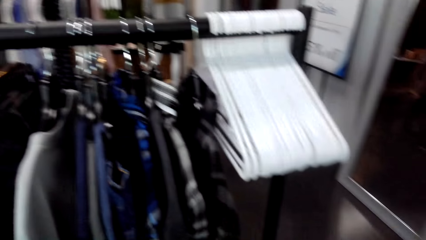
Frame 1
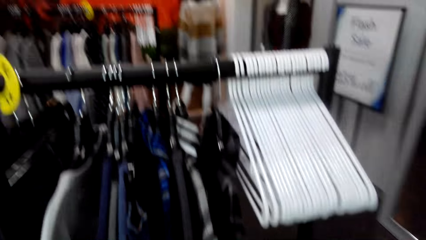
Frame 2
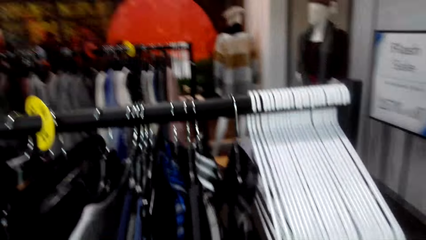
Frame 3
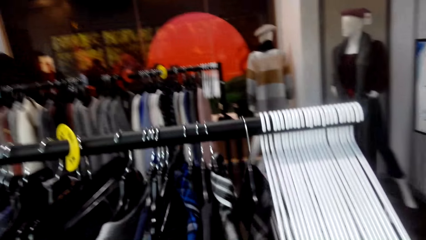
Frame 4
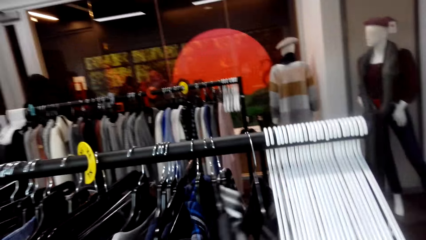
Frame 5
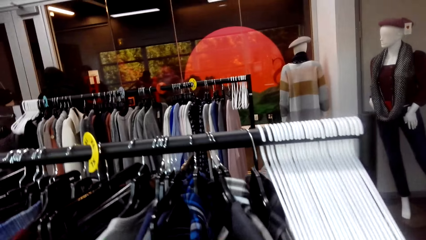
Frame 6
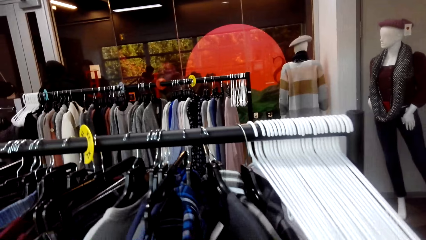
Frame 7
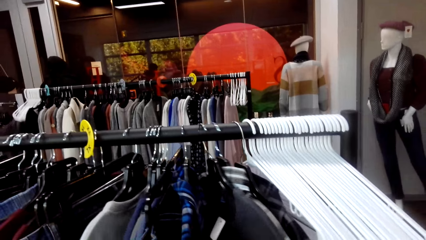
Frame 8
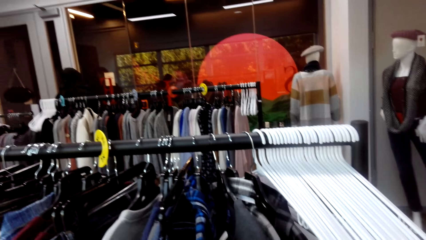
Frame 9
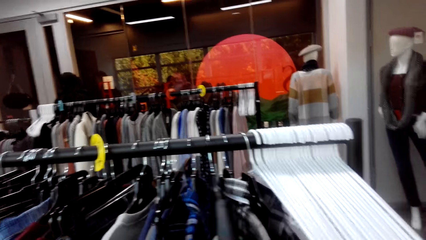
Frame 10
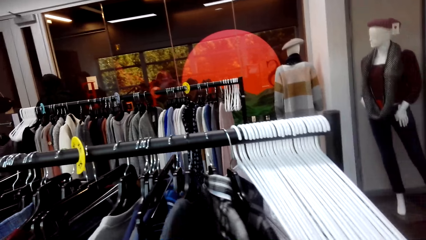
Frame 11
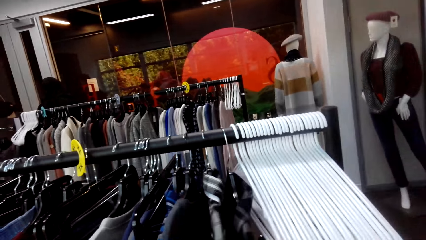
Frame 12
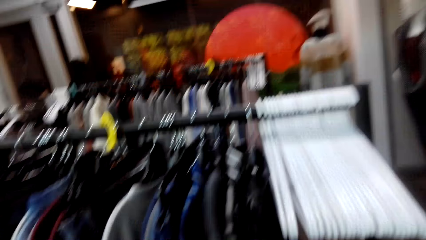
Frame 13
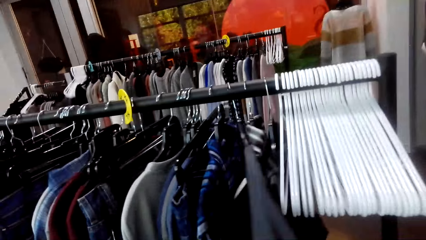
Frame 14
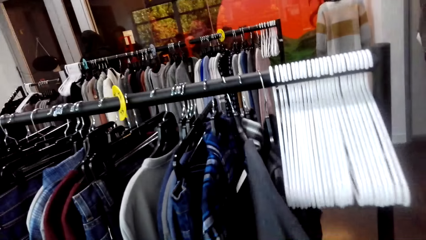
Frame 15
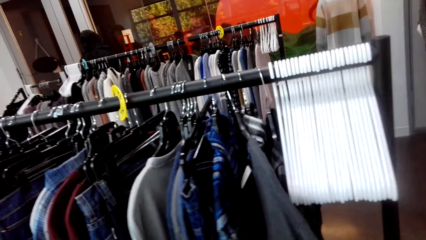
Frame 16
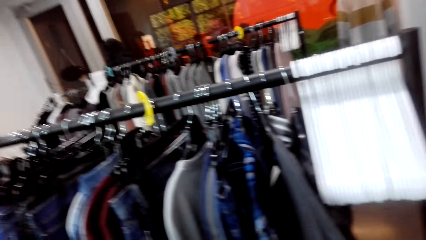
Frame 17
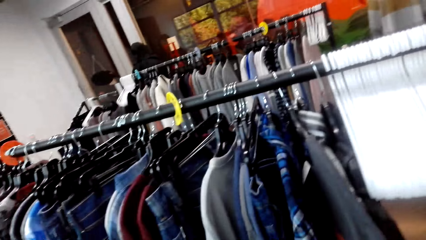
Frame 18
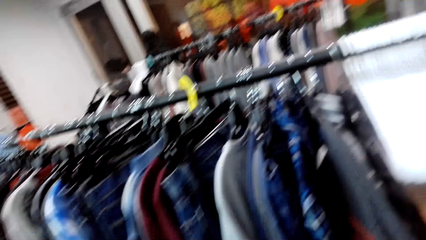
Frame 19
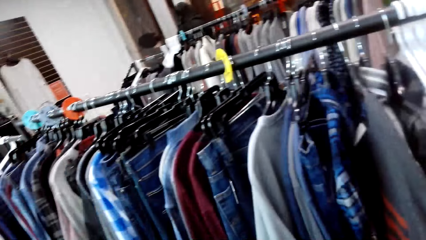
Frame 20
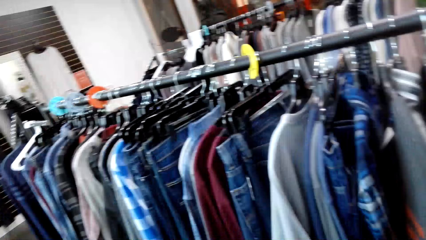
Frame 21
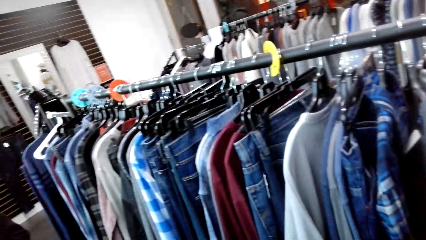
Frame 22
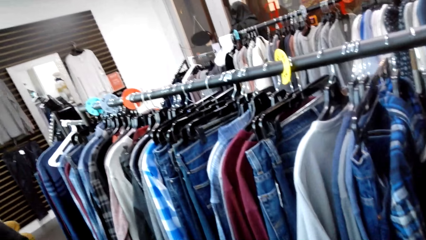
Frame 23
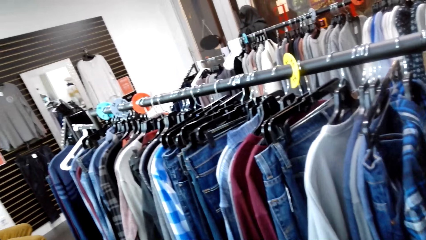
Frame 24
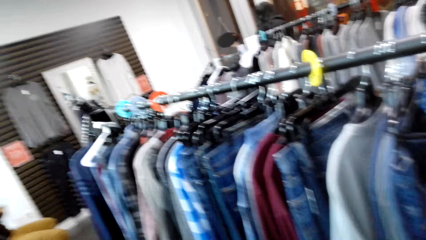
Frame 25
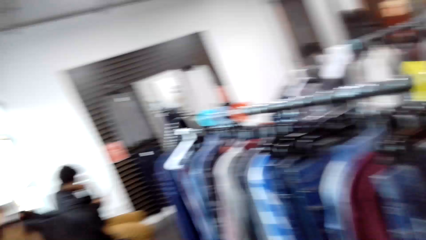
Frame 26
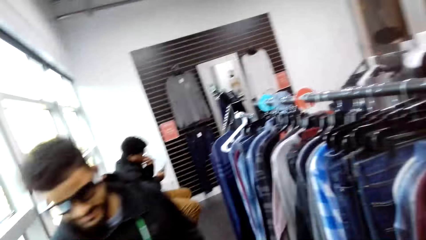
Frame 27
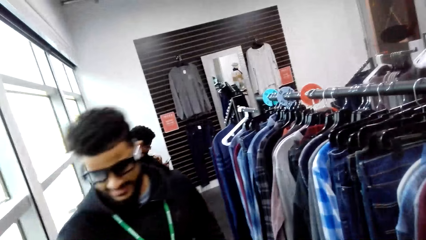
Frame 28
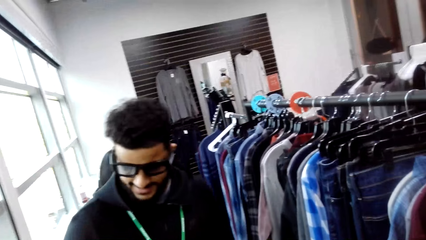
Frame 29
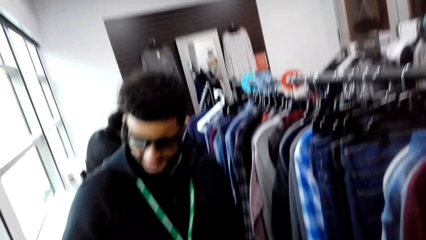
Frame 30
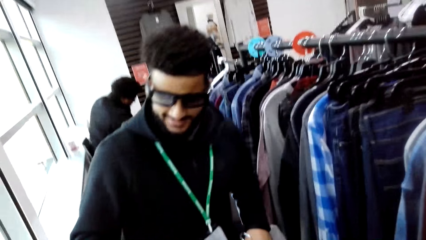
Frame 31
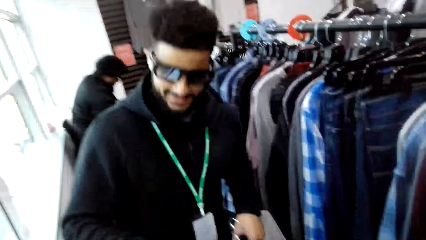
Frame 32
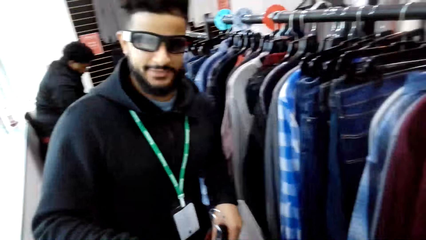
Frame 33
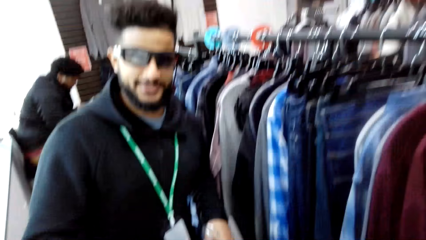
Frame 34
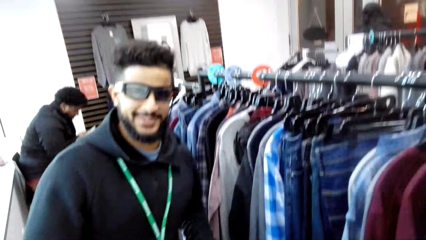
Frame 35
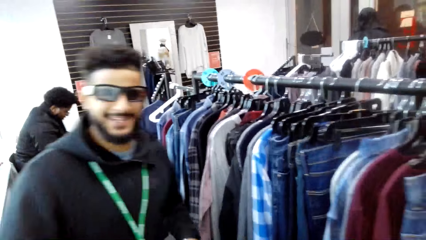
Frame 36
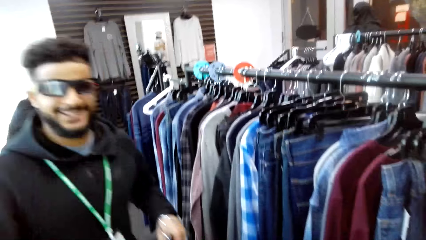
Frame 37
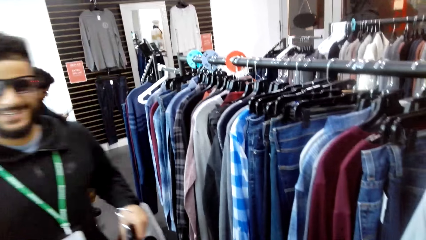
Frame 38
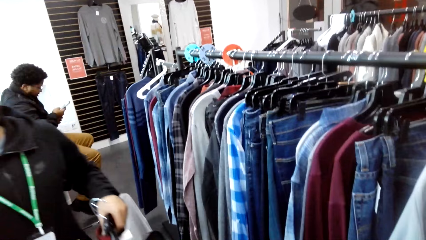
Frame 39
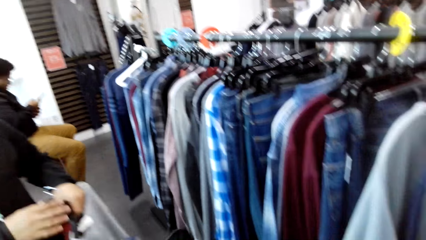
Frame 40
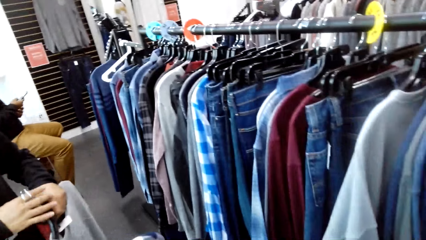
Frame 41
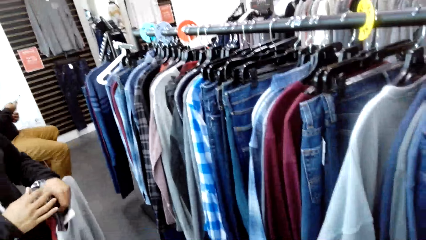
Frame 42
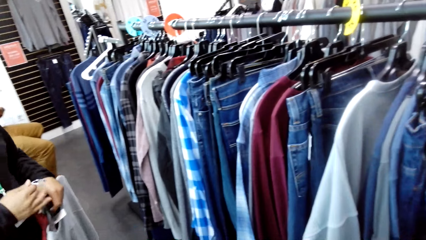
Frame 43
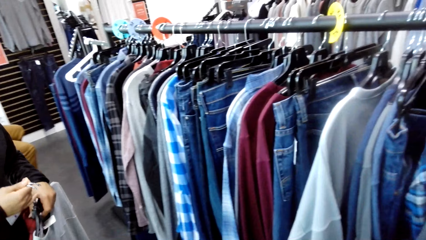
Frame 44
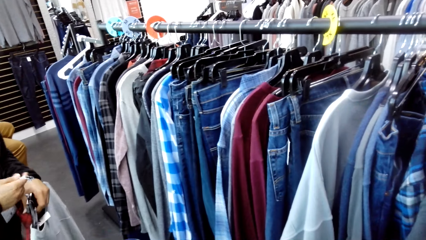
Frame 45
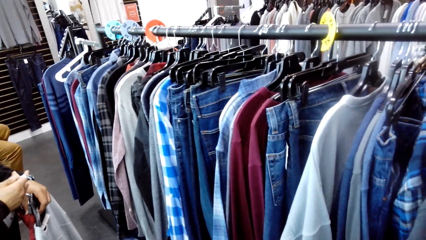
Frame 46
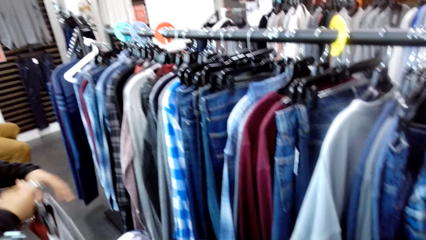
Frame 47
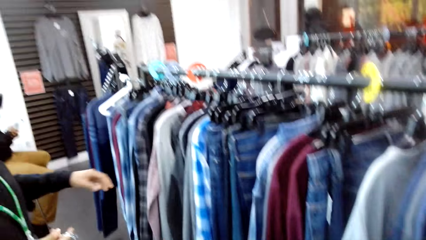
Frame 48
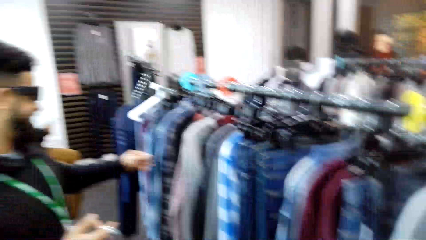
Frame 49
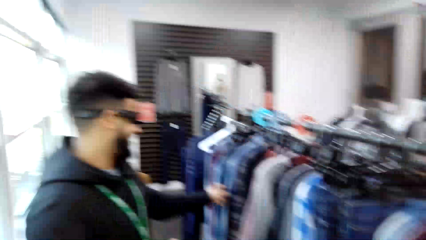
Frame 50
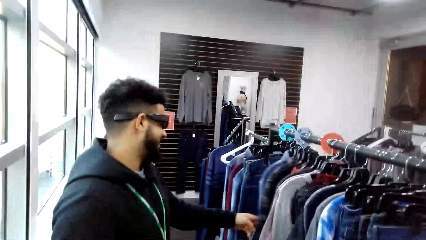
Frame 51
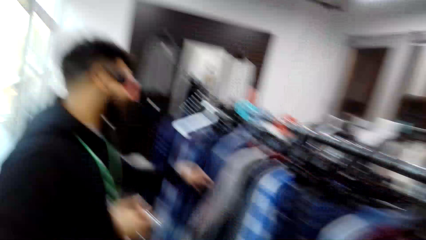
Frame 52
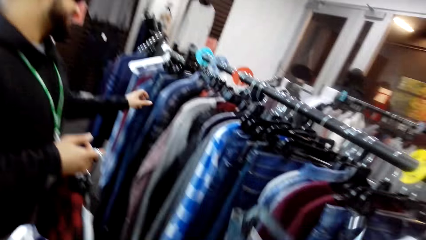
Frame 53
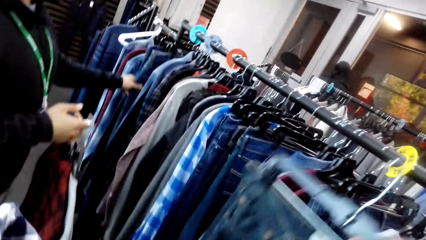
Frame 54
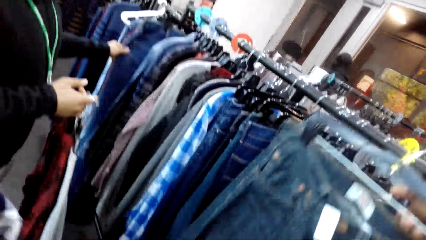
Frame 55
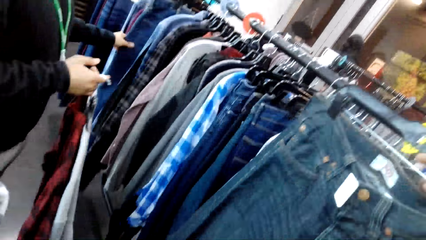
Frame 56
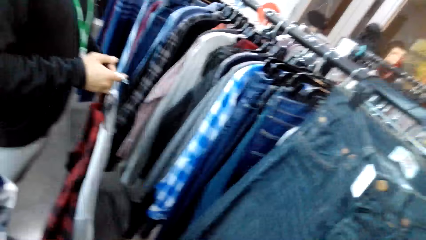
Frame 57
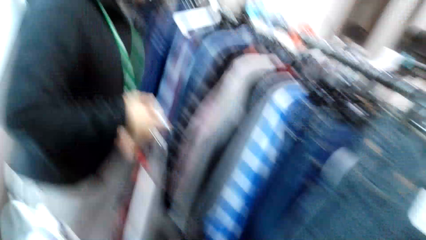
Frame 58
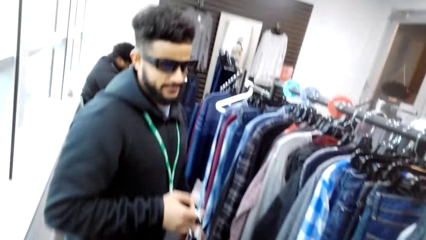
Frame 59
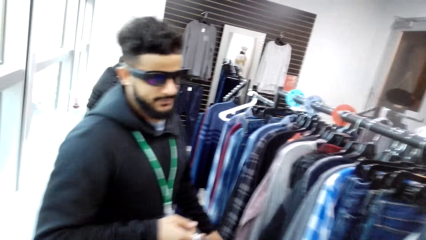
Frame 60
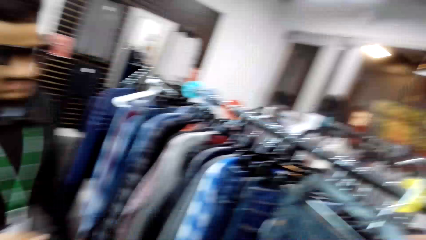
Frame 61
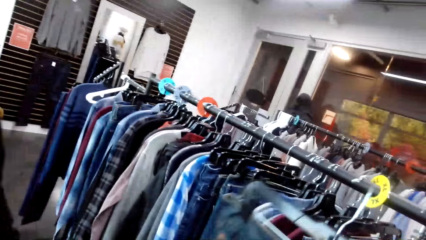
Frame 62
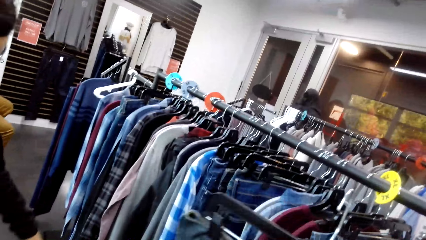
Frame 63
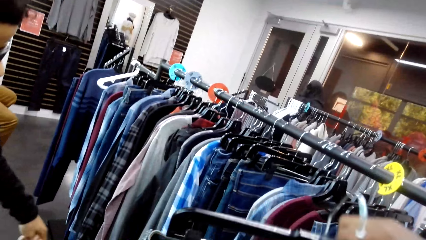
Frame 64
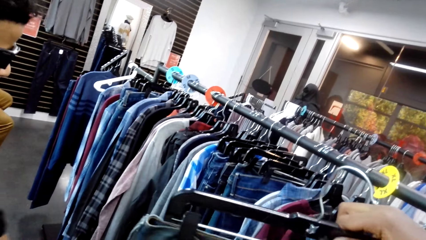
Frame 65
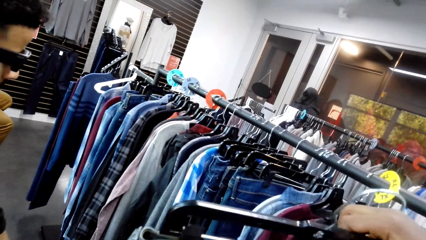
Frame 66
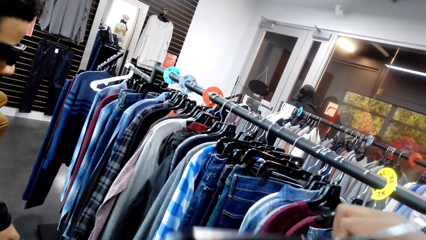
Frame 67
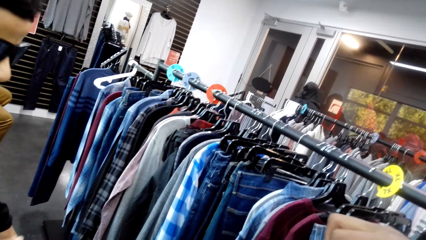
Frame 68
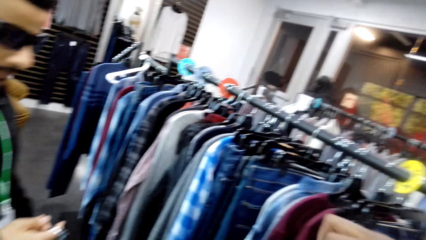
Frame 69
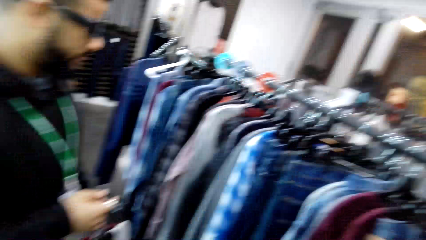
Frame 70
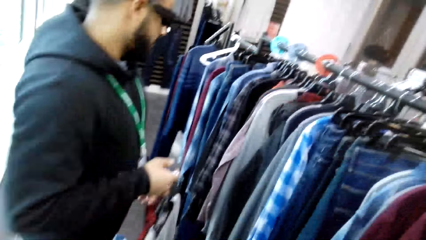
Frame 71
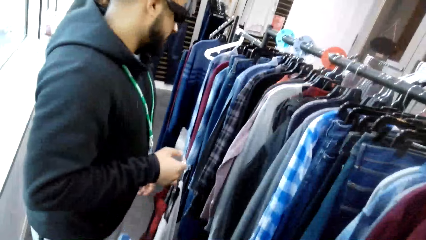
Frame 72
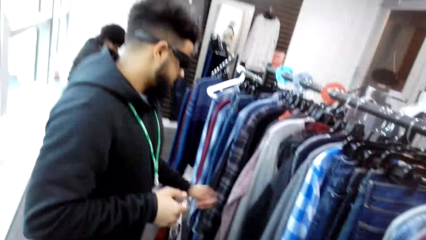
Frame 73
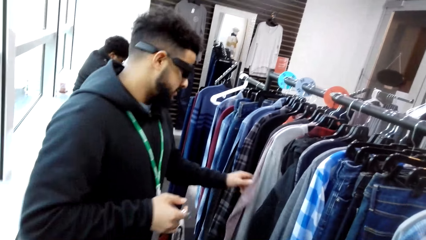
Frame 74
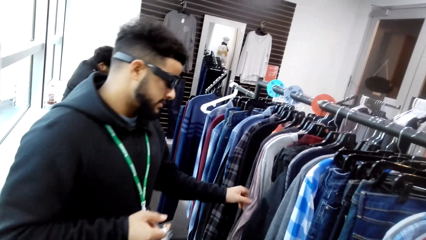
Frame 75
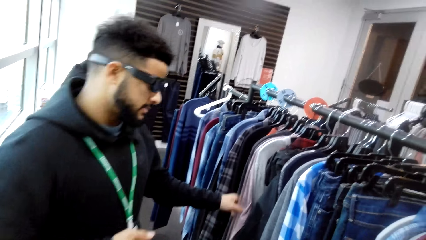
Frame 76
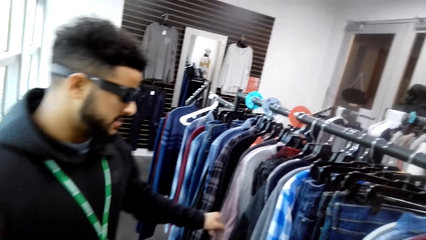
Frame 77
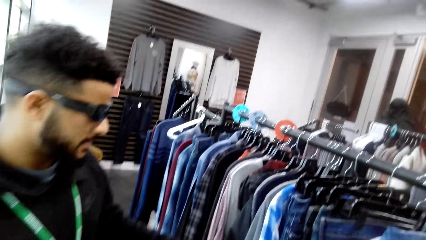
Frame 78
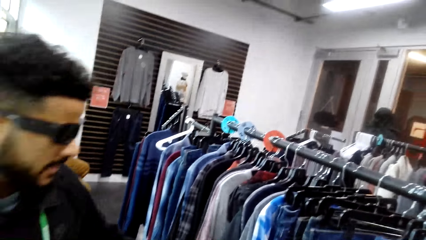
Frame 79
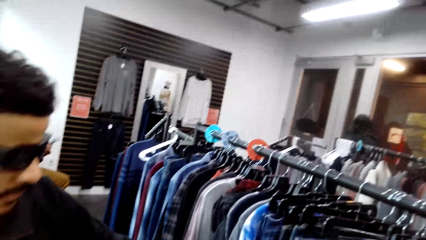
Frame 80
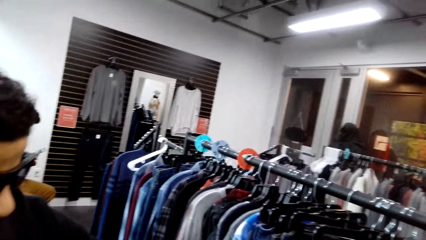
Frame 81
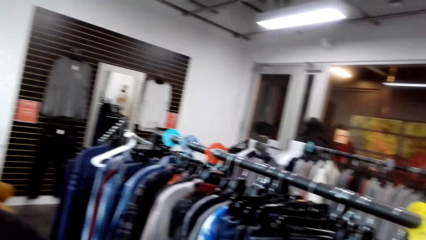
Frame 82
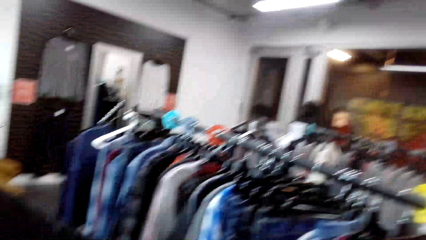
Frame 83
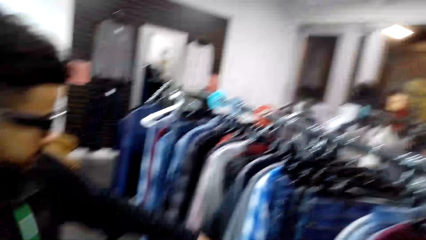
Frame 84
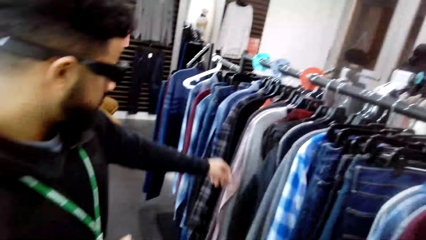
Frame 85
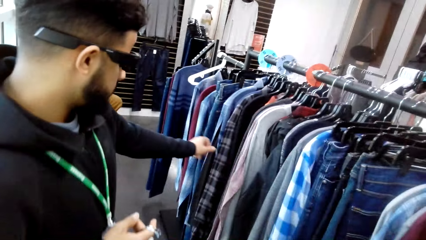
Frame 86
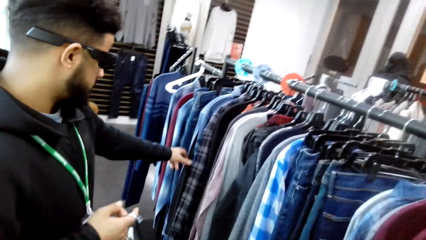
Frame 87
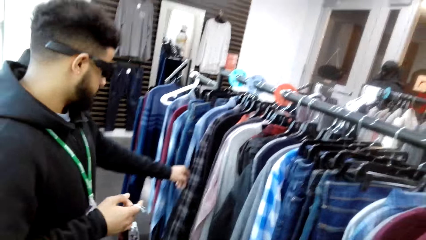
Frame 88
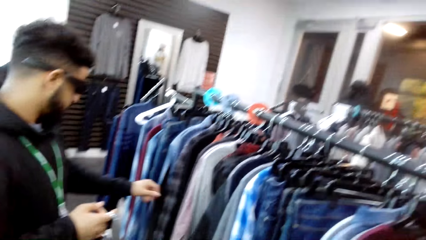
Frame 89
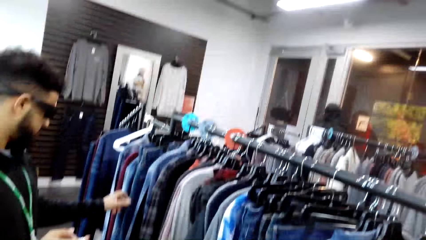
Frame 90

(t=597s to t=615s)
The camera wearer touches the clothes on the stand. They pull the clothes. They converse with a man. The man holds clothes. The camera wearer converses with the man. They hold a cloth. They look around the shop.
